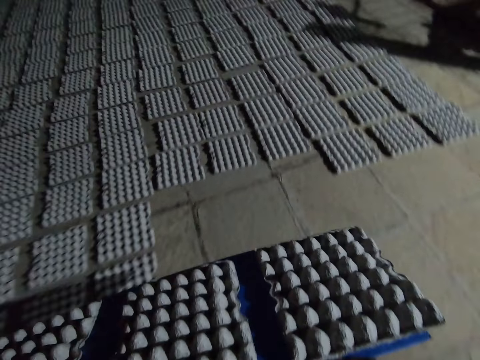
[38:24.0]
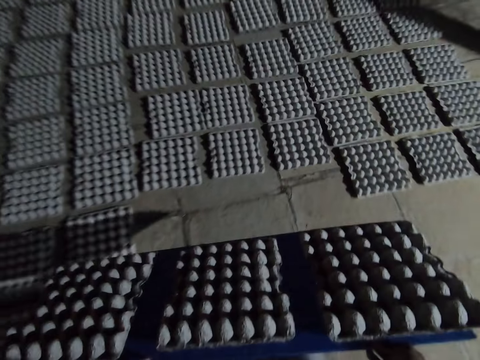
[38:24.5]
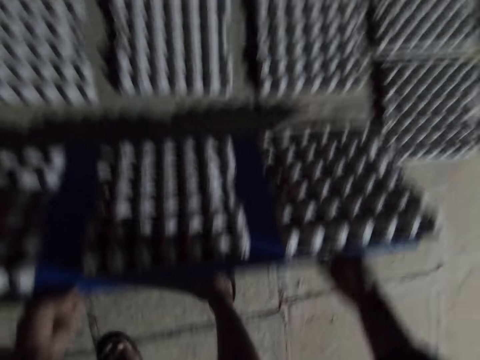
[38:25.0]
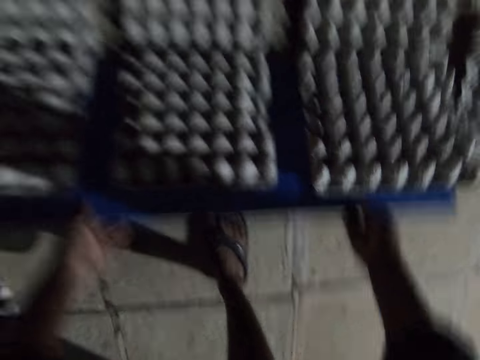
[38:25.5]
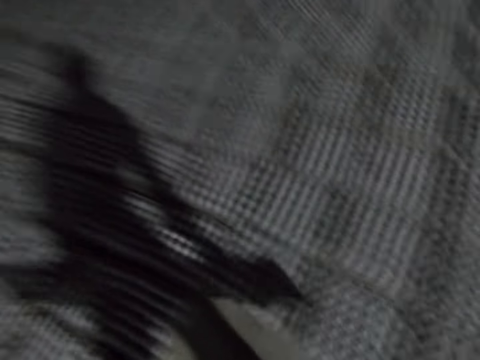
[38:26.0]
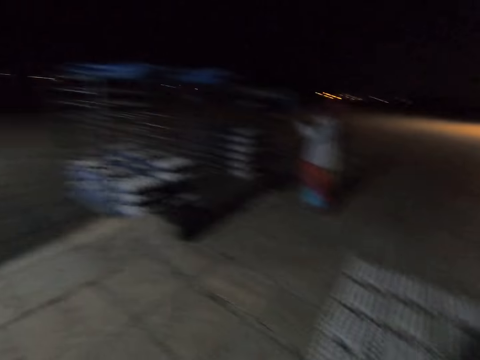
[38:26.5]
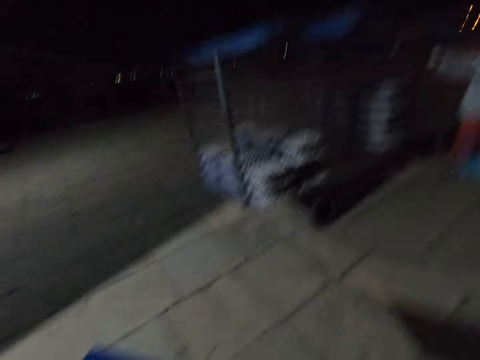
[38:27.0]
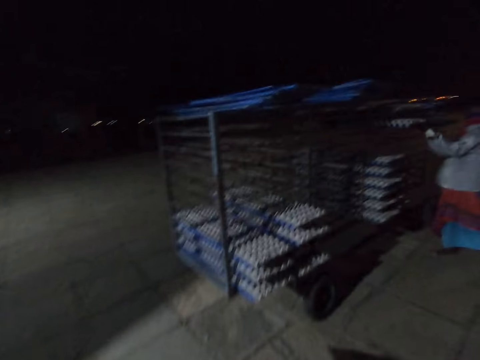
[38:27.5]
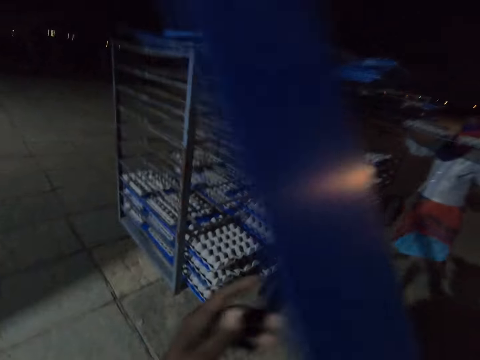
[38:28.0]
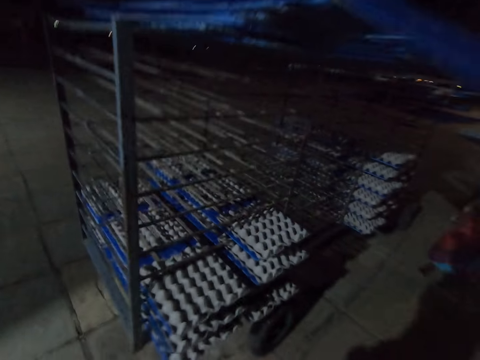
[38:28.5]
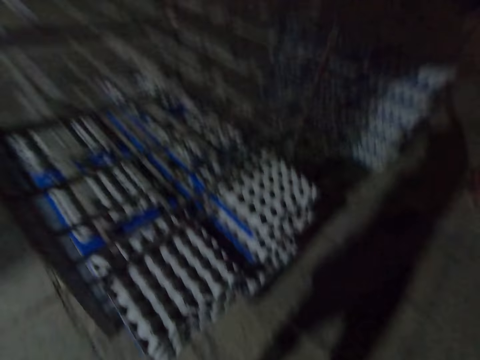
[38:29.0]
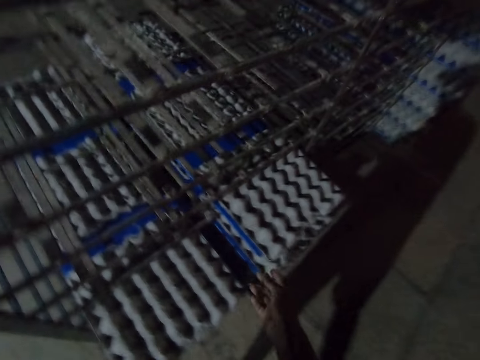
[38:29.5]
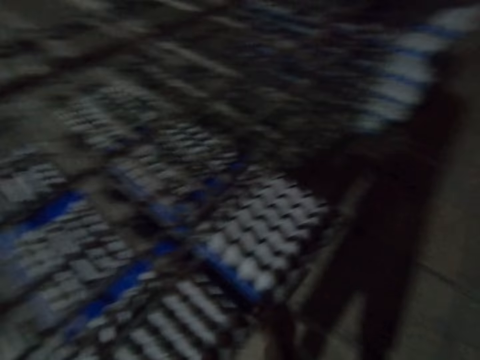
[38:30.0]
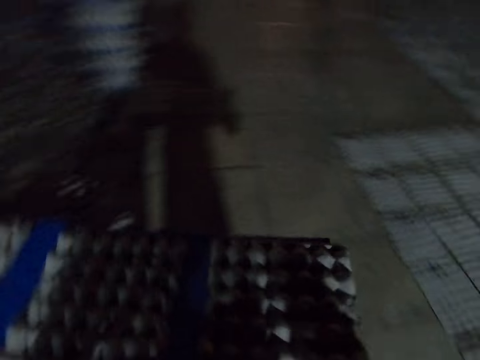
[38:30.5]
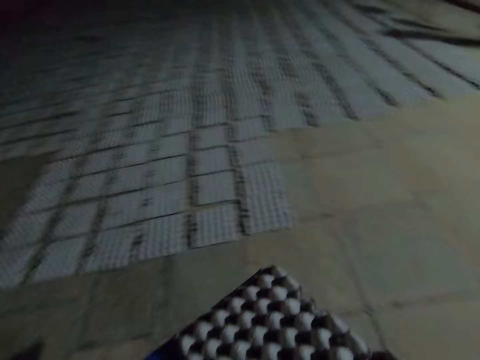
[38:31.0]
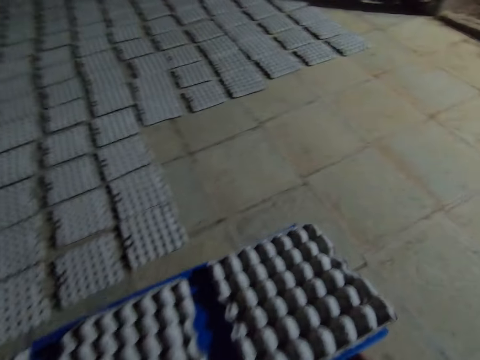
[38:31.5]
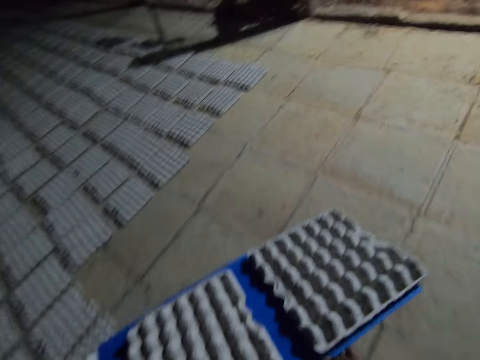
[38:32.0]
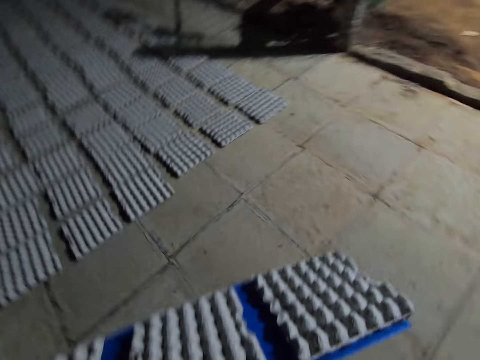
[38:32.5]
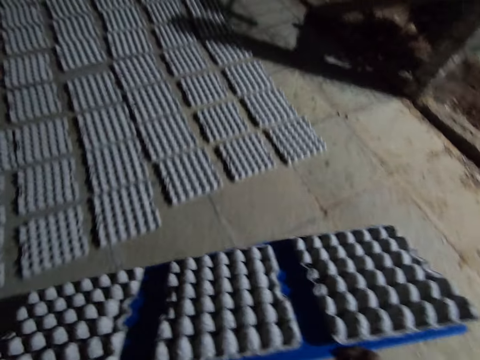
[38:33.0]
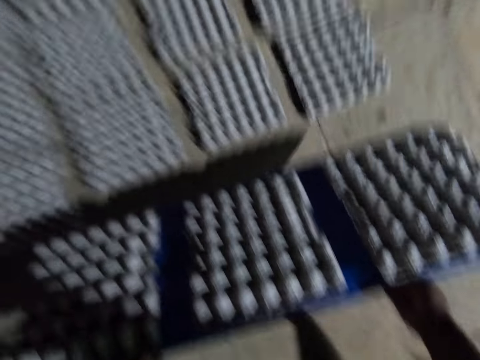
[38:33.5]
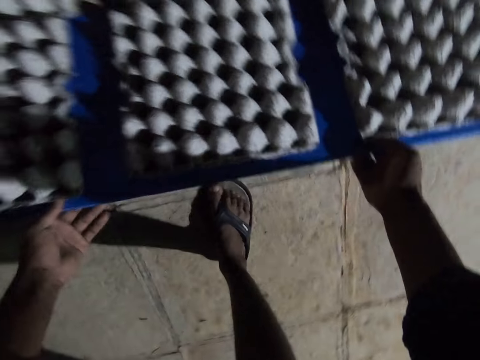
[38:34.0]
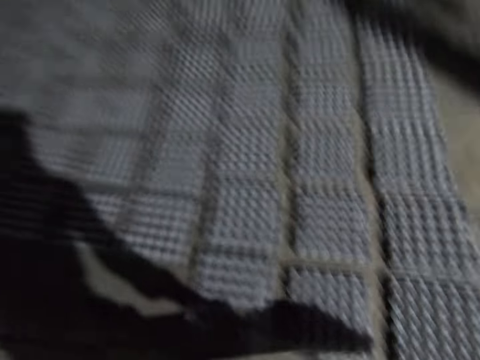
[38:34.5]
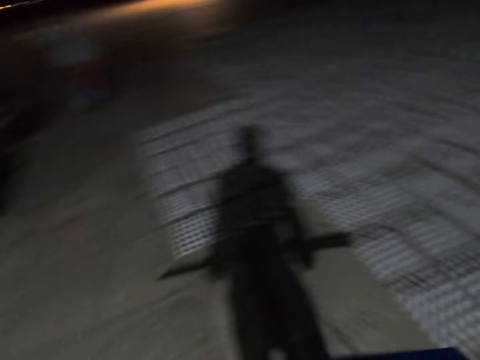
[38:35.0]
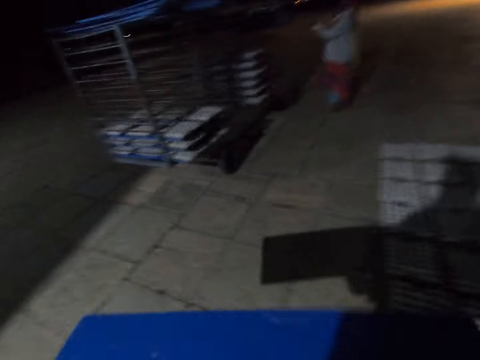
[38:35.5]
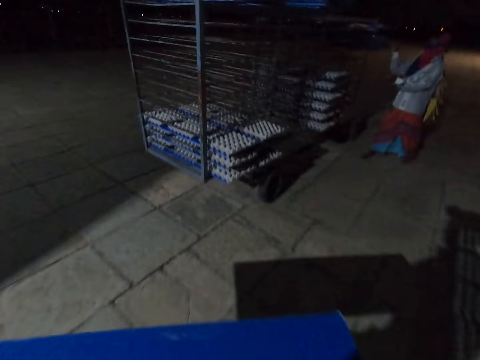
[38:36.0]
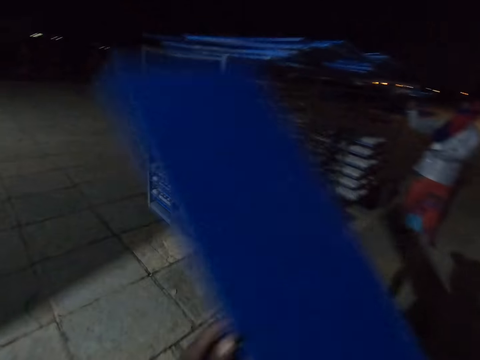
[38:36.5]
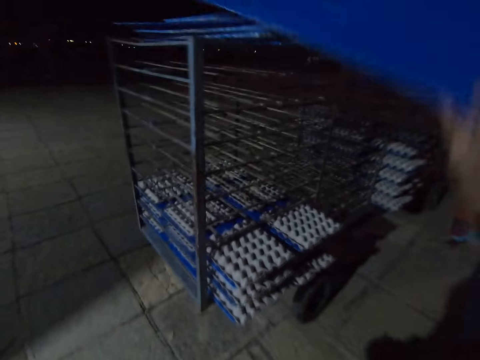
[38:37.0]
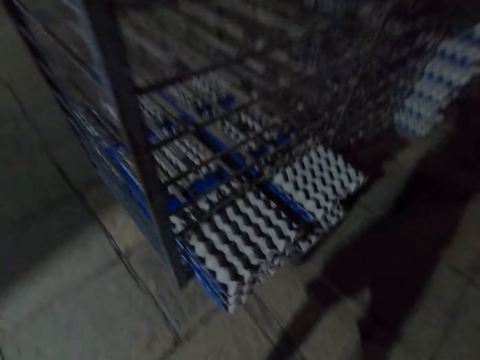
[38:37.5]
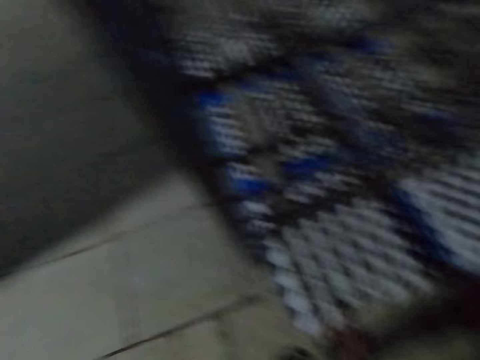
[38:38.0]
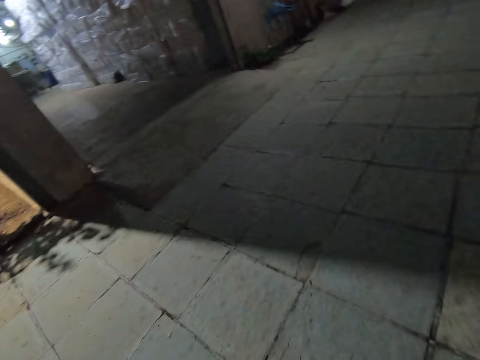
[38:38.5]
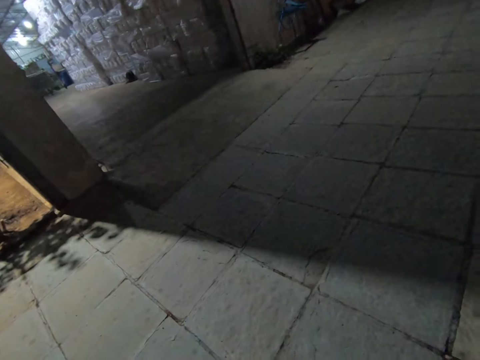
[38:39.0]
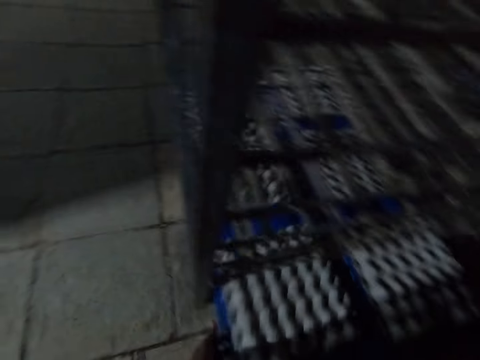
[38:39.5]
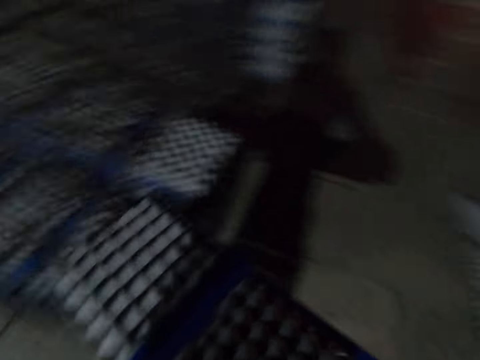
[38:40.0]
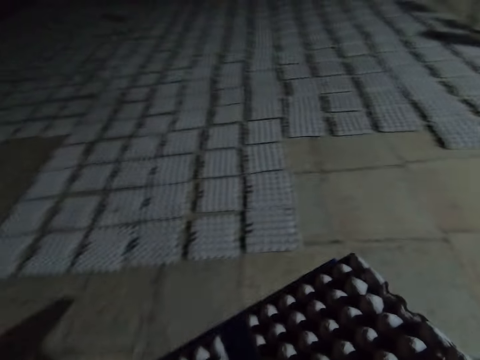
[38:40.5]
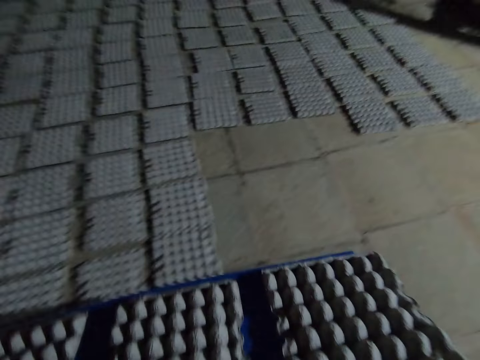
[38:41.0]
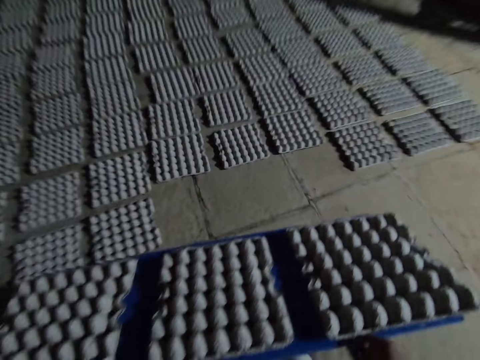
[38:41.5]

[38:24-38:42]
The camera wearer puts the egg crate down. They walk around and look around. A person picks egg trays and walks around. The camera wearer puts the egg crate carrier down. They pick the egg crate carrier. They walk around and look around. They put the egg crate down. They walk around and look around. The person picks an egg tray. The camera wearer puts the egg crate carrier down. They move their hand towards the egg tray. They look around. They look around again. They pick the egg crate carrier. They walk and look around.

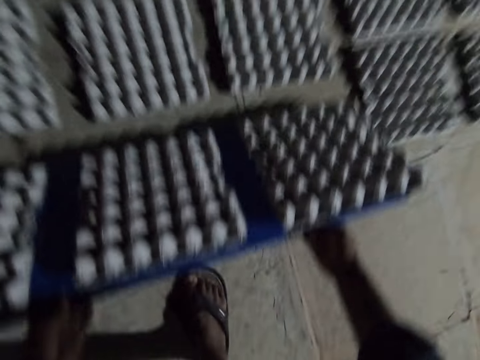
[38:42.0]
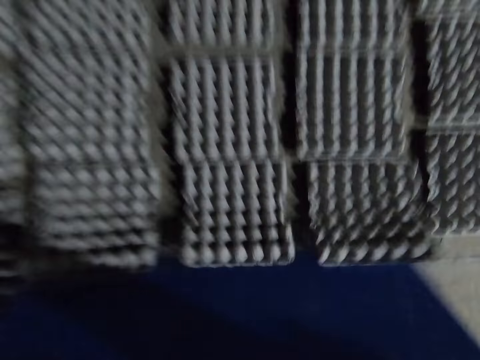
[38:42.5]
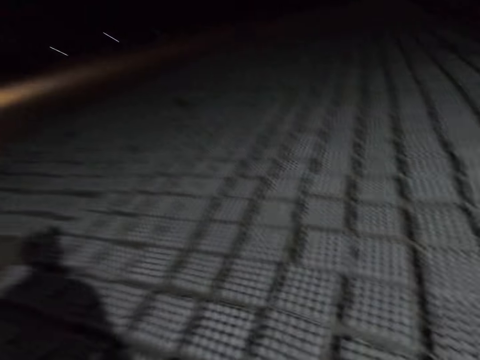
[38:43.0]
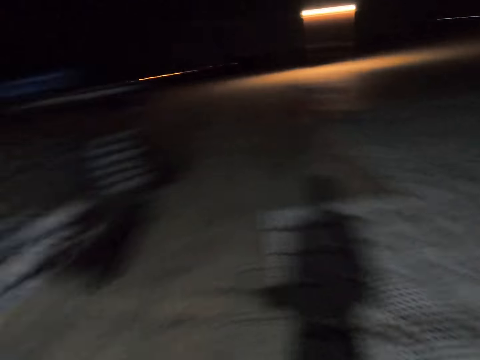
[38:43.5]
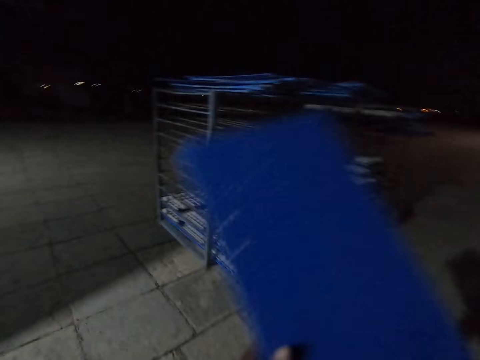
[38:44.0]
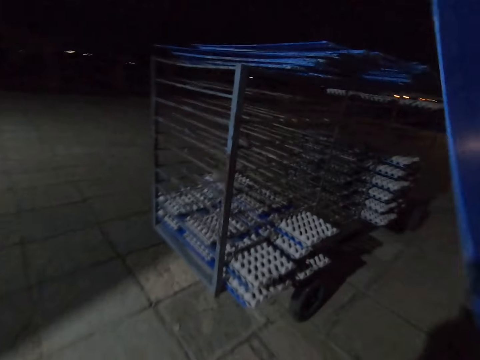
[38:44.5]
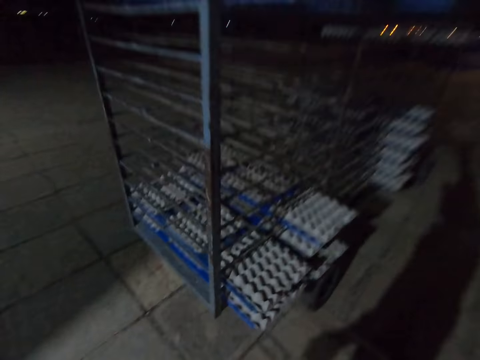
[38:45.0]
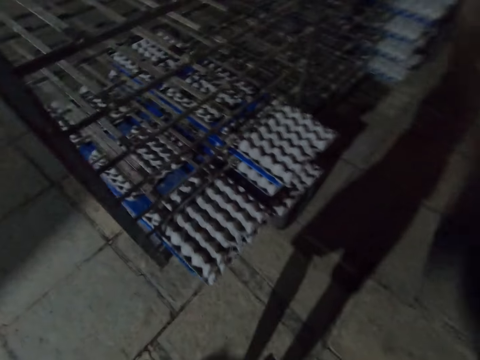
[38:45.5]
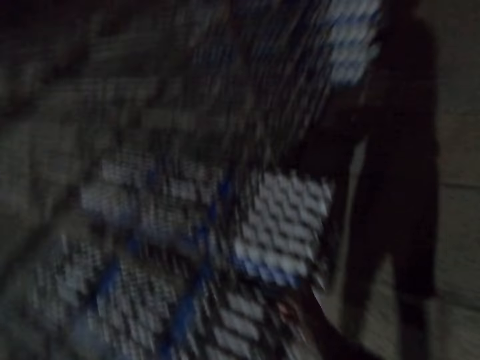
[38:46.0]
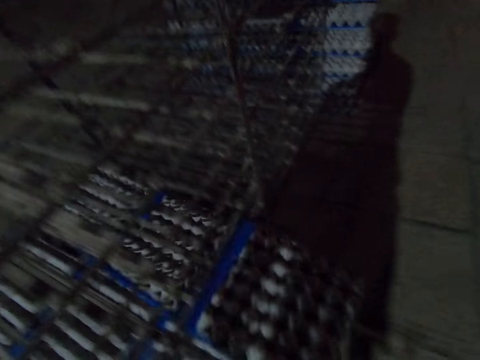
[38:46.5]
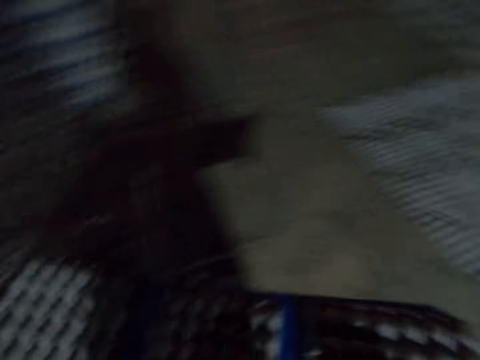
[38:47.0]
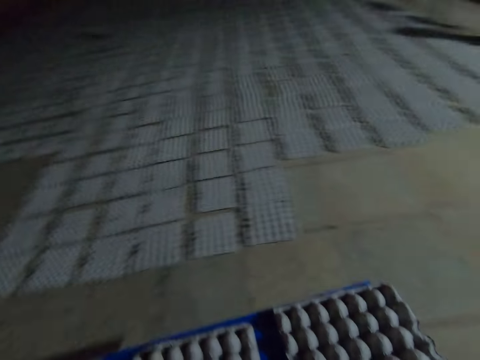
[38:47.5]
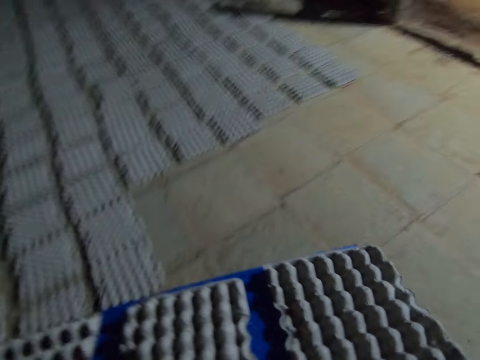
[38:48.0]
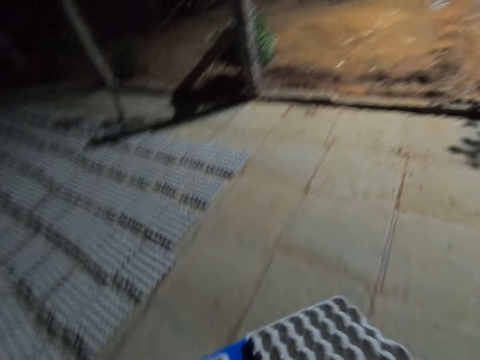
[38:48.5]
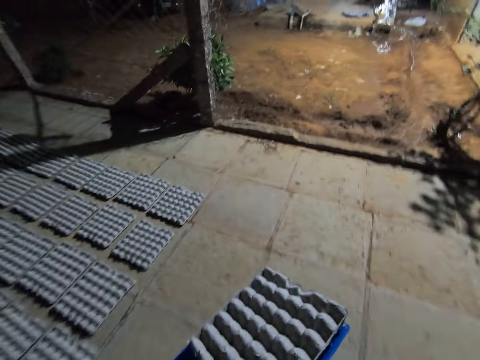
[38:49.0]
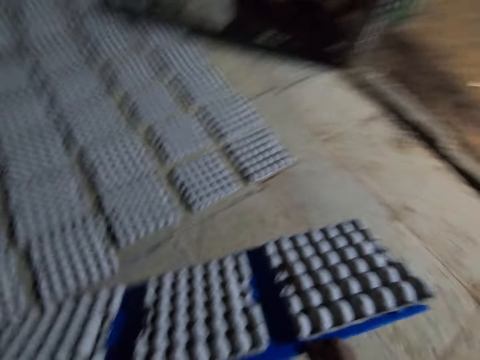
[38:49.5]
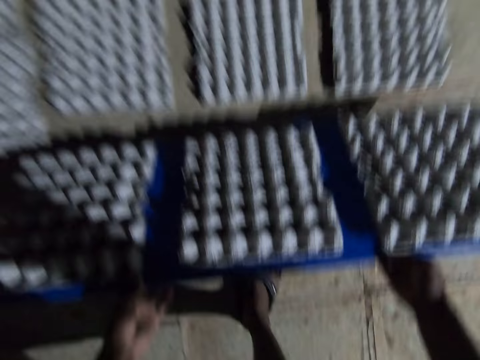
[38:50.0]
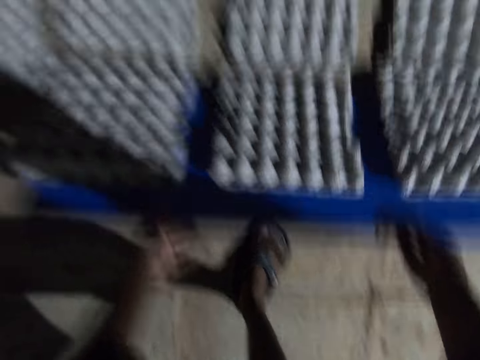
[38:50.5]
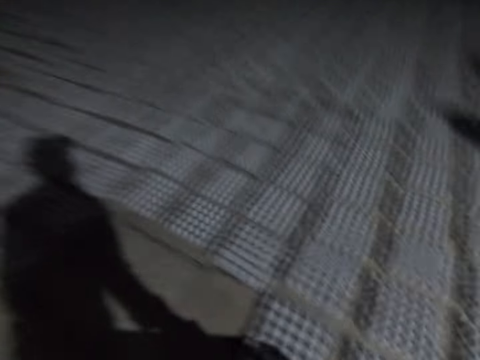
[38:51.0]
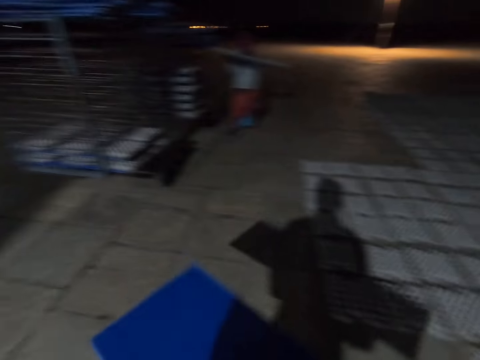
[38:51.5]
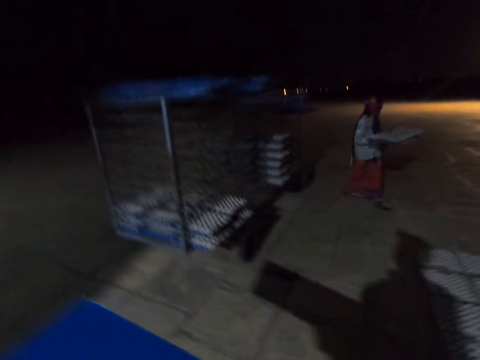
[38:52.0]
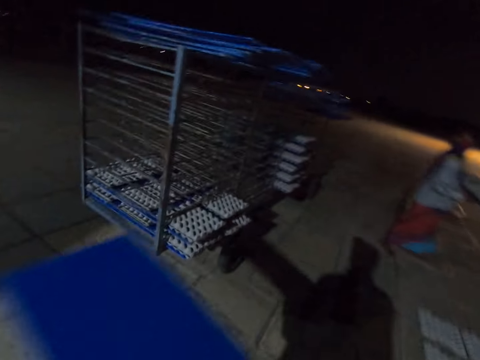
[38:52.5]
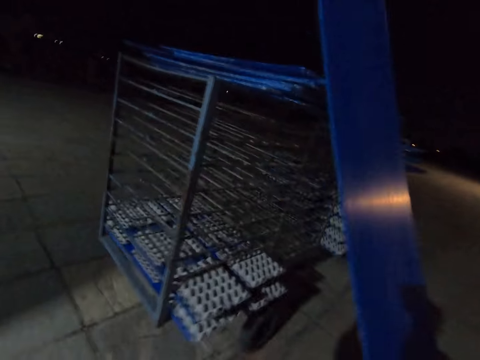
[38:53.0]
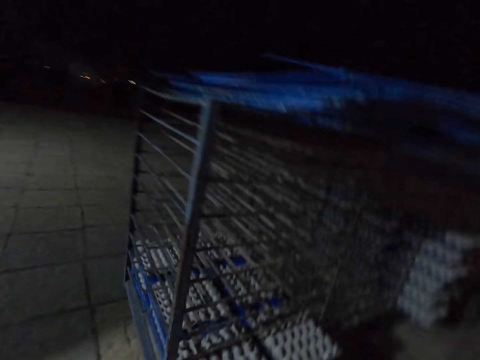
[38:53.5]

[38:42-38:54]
The camera wearer puts the egg crate down. They walk and look around. They put the egg crate carrier down. They pick the egg crate carrier. They walk around and look around. They put the egg crate down. They look around and walk around. A person carries an egg tray.
